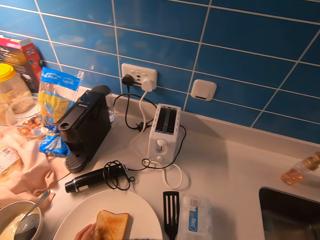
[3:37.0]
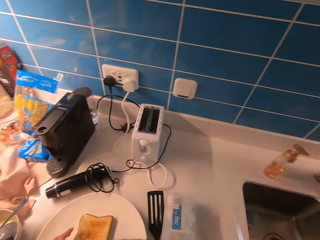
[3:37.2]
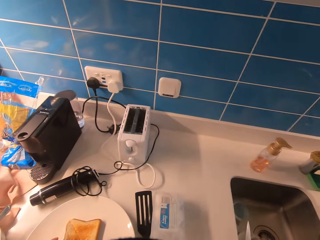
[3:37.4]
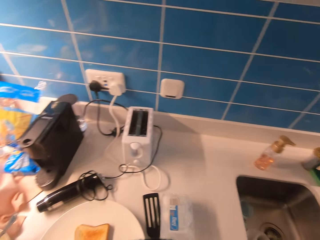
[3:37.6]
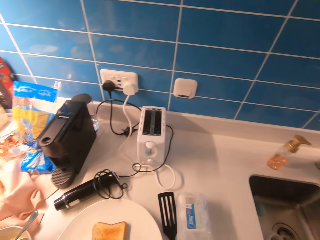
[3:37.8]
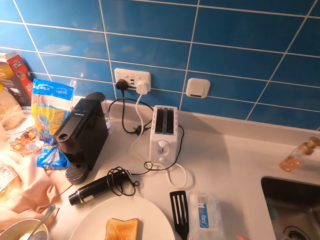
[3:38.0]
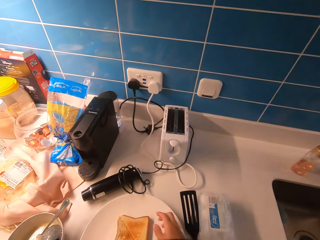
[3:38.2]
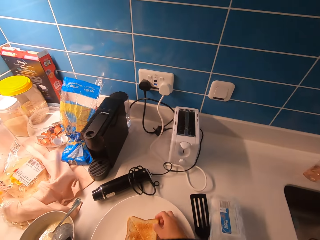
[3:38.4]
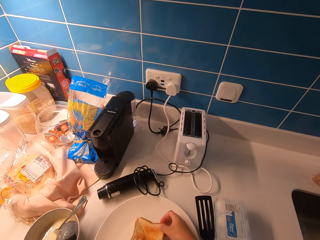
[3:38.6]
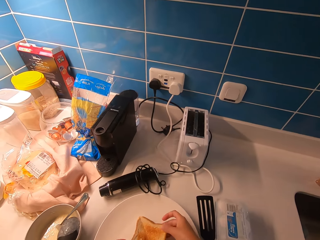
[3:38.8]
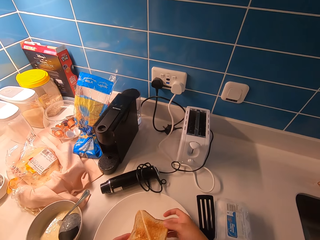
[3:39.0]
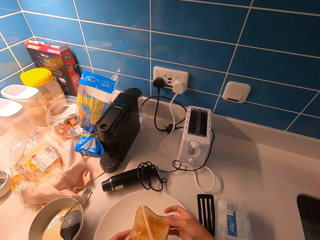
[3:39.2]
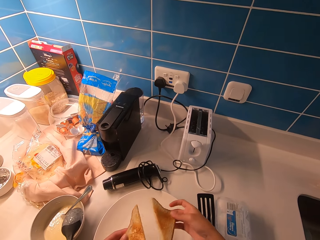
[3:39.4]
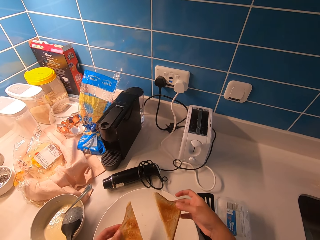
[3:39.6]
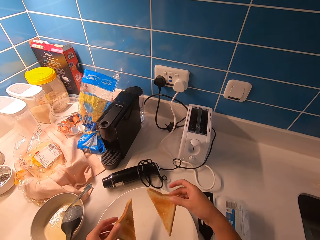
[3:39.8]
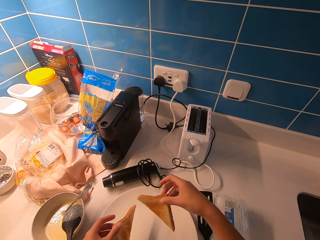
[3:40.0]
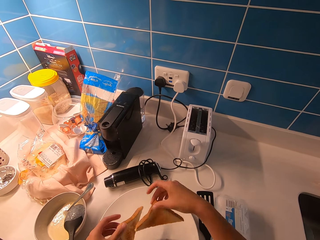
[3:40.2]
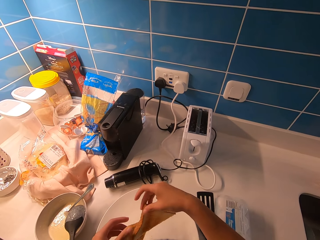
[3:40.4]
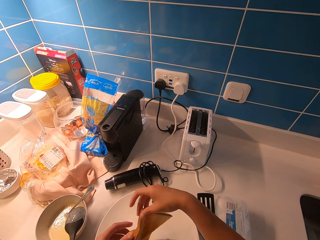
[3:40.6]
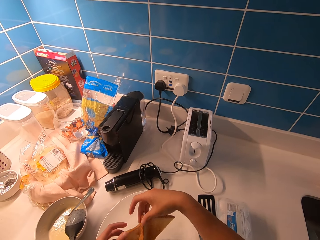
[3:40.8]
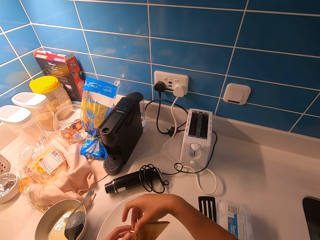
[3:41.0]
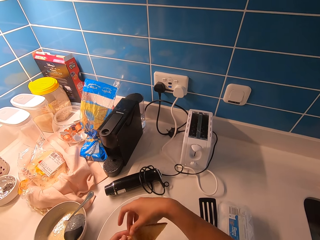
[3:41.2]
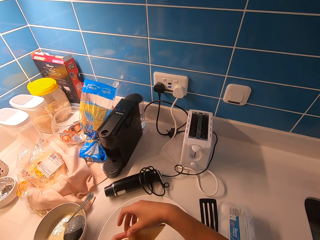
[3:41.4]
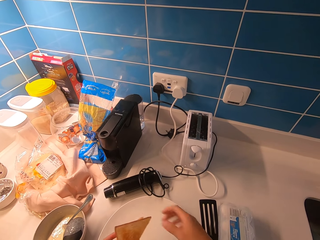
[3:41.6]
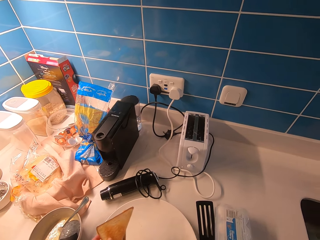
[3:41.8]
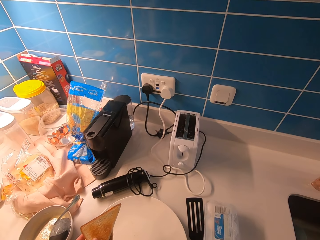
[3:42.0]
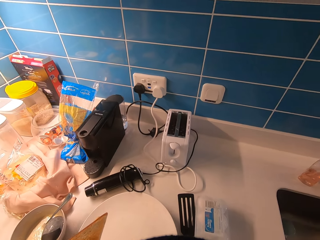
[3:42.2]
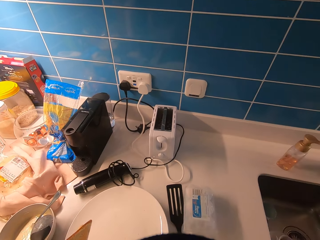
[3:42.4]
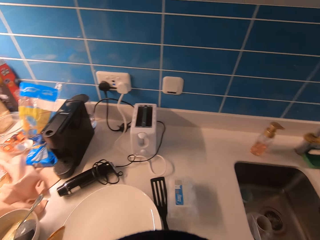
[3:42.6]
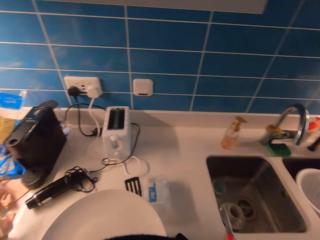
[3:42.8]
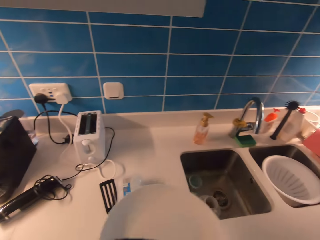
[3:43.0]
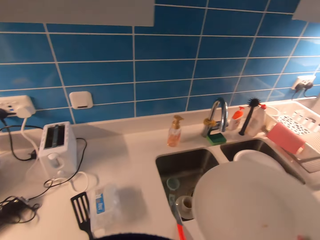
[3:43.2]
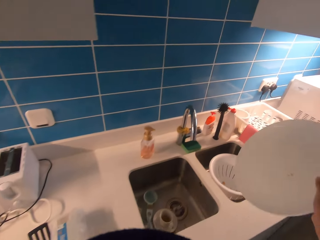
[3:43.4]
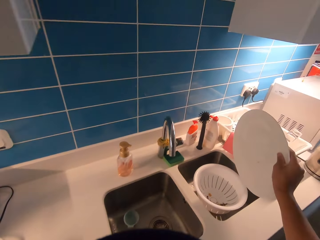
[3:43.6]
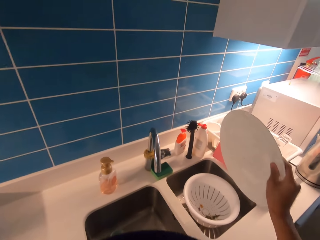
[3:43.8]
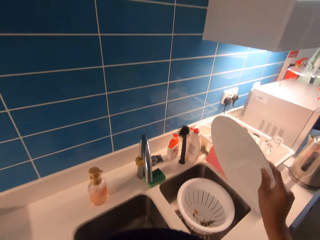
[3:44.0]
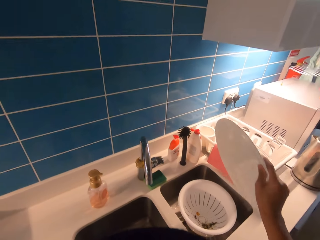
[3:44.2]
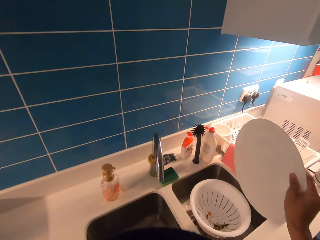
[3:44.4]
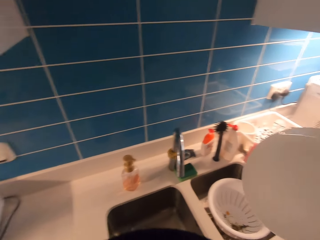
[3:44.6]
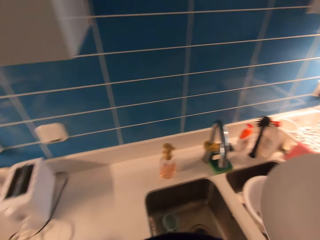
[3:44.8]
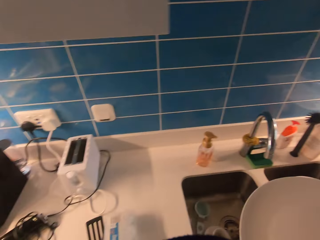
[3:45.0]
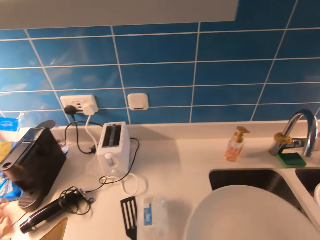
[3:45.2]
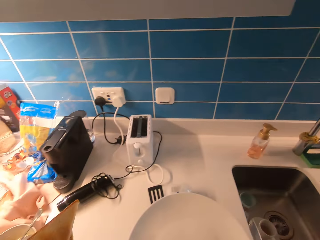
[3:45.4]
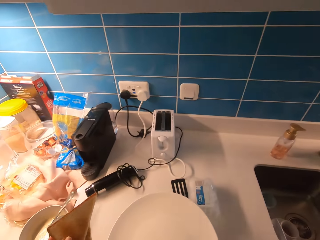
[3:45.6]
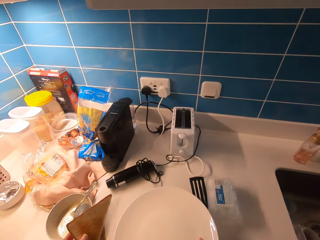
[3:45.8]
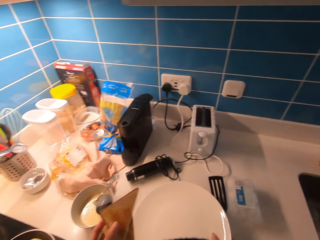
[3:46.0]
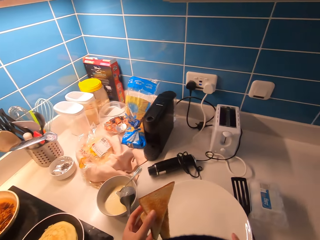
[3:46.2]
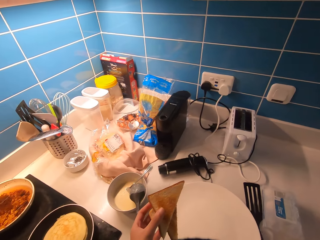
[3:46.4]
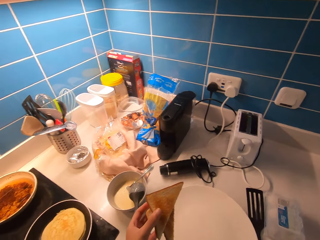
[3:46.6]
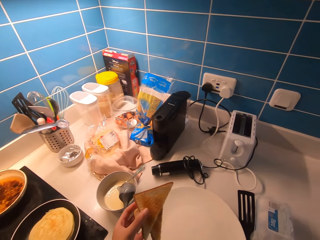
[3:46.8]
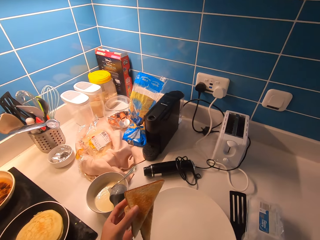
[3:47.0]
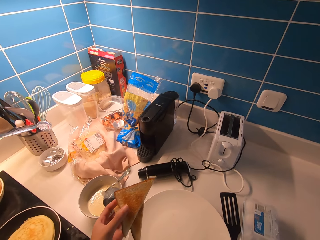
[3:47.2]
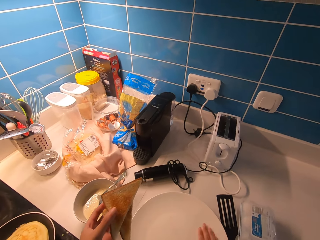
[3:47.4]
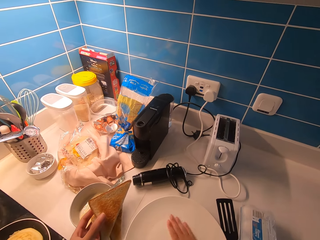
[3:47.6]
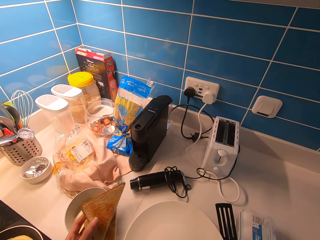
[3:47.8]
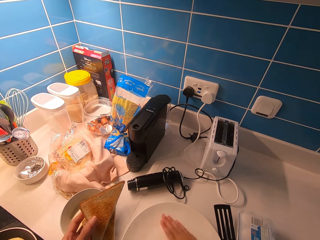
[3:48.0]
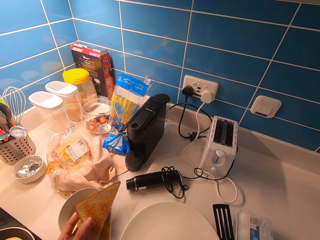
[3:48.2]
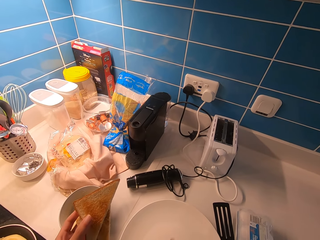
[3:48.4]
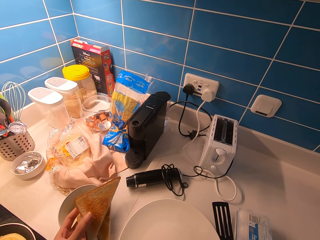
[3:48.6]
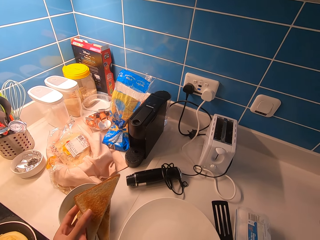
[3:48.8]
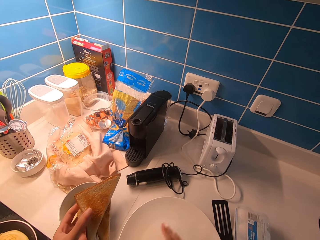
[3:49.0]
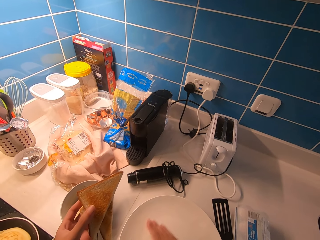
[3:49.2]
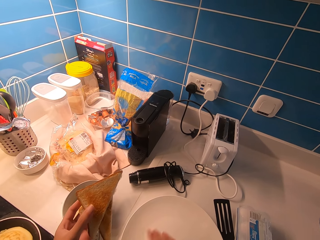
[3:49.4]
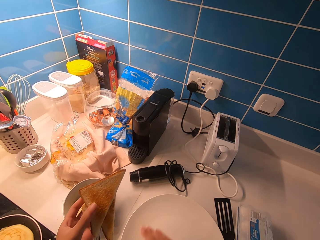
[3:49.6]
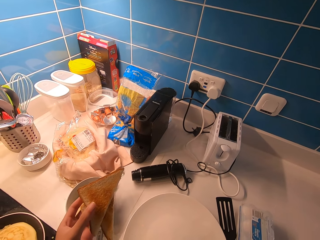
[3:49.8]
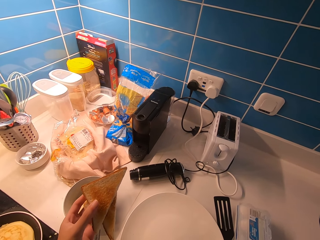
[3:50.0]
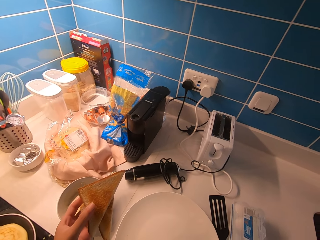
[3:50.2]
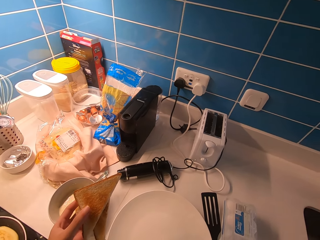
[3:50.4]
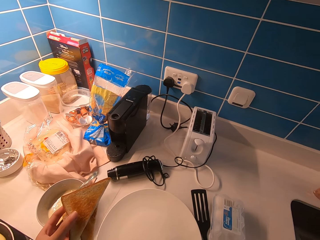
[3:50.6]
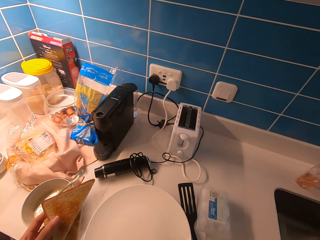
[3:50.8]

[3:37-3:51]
The camera wearer puts the knife on the counter. He picks up the bread and breaks the bread in two with both hands. He picks up the plate from the counter. He pours the bread crumbs in the sink. He puts the plate on the counter. He wipes the top of the plate with his right hand.

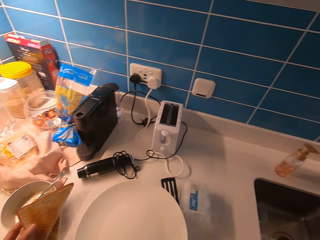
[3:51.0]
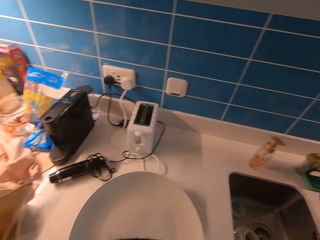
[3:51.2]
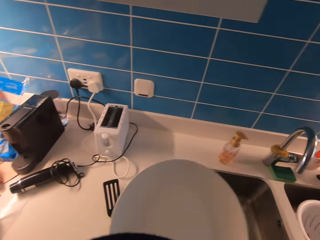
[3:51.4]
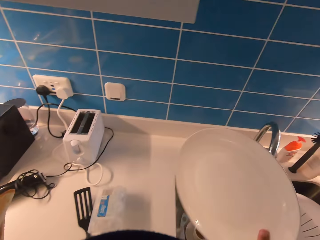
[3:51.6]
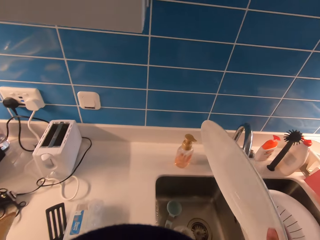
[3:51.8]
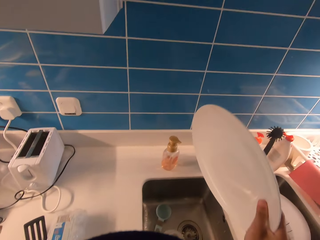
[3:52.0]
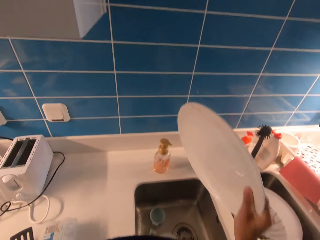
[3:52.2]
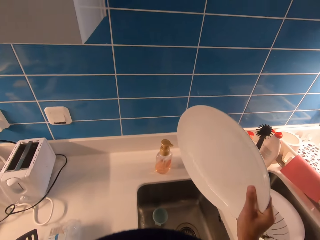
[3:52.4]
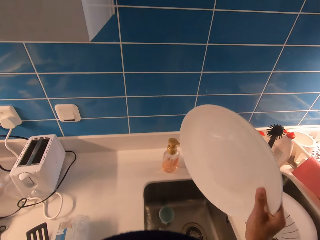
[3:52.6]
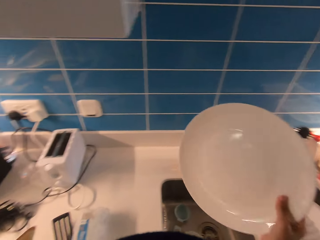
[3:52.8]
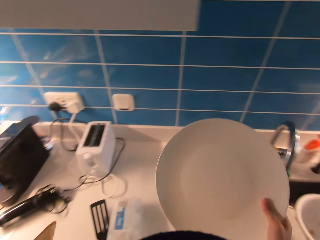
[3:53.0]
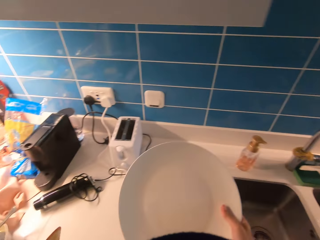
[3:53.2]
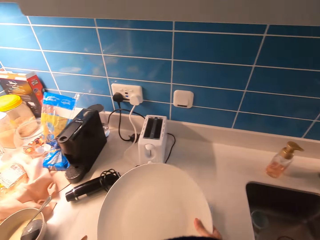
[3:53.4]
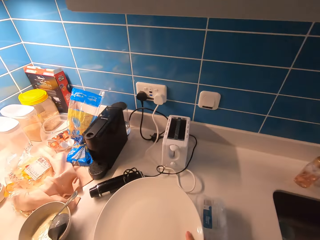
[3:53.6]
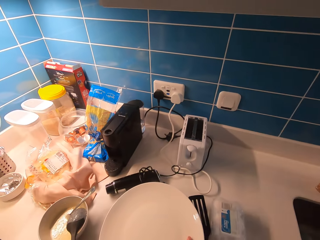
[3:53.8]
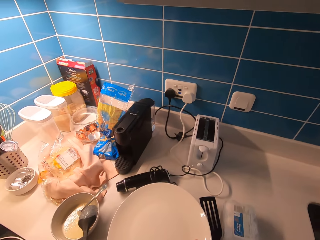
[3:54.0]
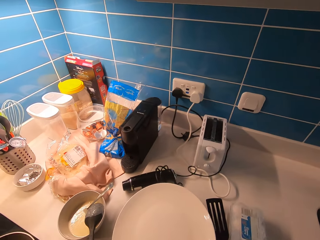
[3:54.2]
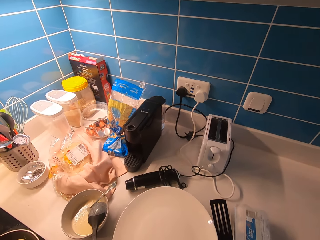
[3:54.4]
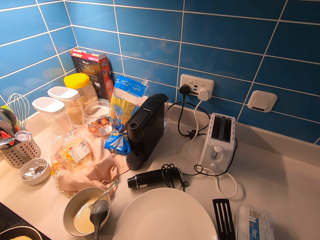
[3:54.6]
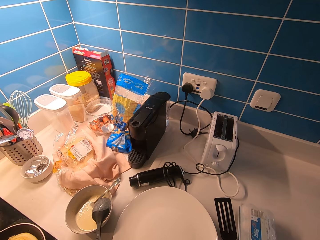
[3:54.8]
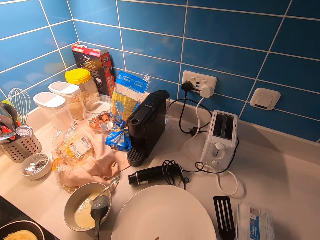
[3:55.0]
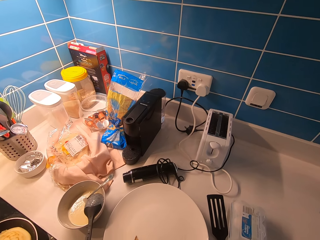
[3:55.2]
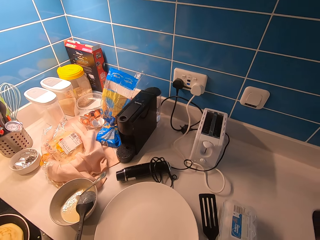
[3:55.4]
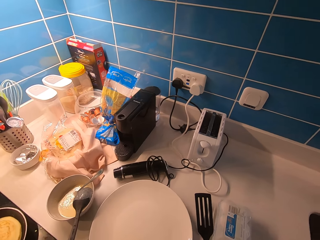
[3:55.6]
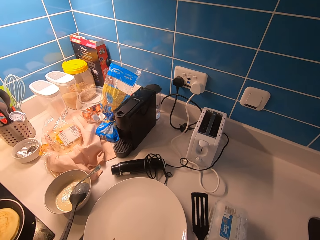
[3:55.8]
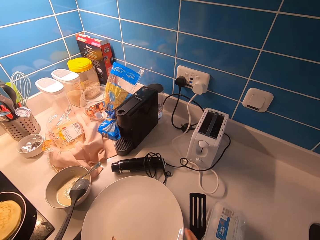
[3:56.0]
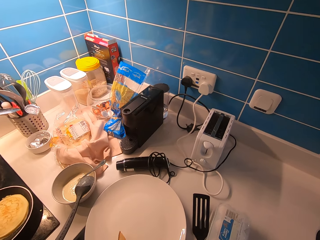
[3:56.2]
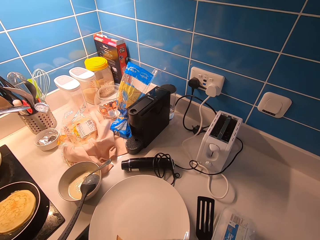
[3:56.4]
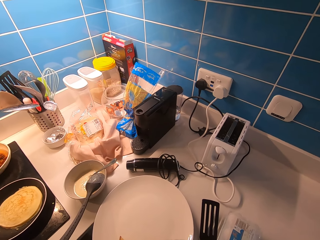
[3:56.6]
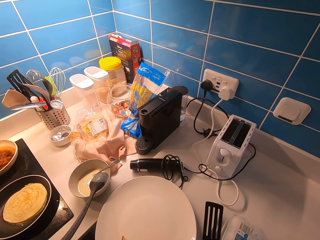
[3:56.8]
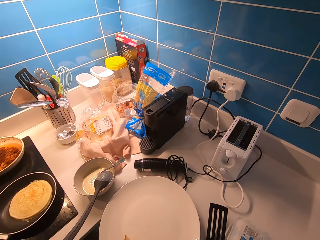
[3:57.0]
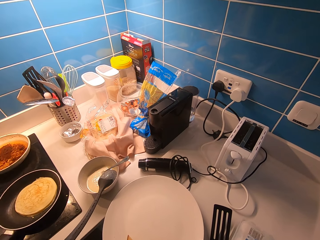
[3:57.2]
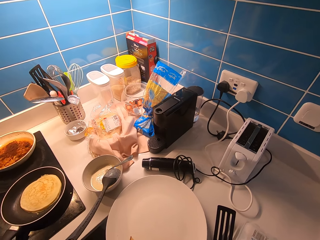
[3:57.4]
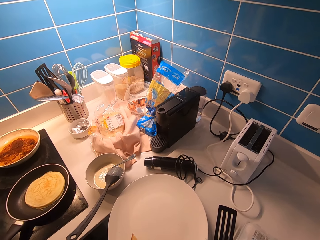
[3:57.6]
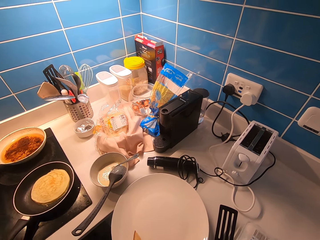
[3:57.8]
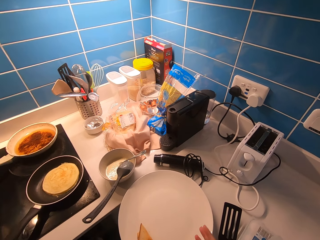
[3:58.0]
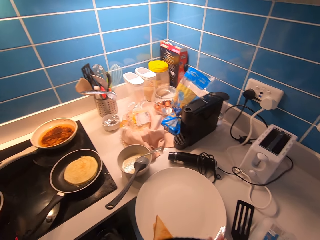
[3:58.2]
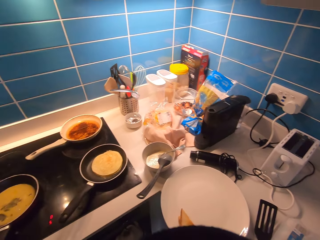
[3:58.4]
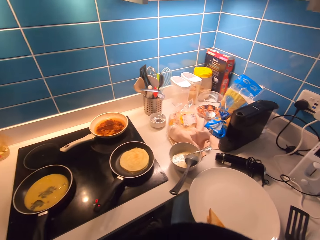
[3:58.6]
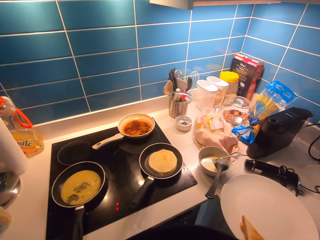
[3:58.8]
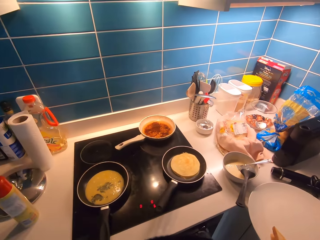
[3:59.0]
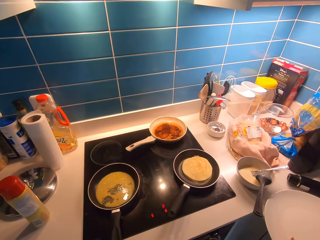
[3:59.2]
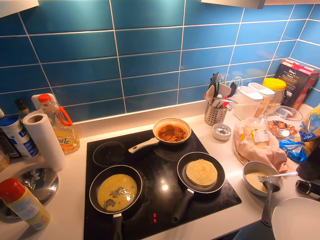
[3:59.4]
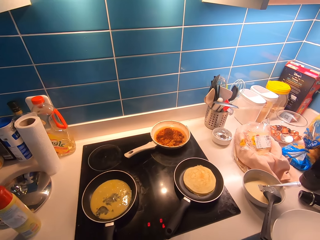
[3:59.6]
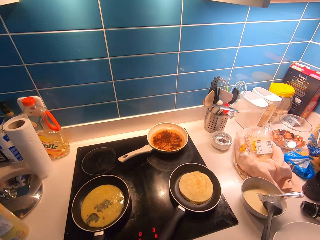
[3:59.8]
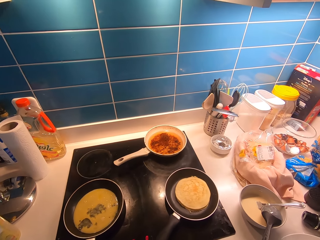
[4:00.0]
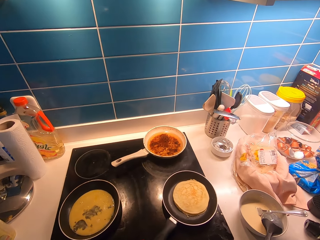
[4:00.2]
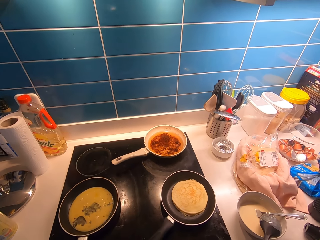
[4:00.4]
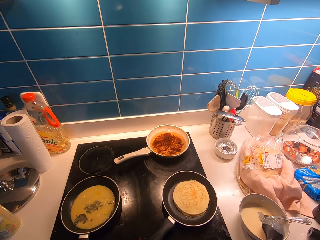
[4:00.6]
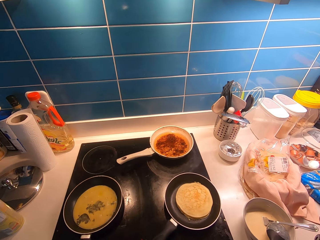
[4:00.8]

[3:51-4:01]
The camera wearer picks up the plate from the counter. He pours the bread crumbs in the sink. He puts the plate on the counter. He puts the bread in the plate. He wipes his hands together.
